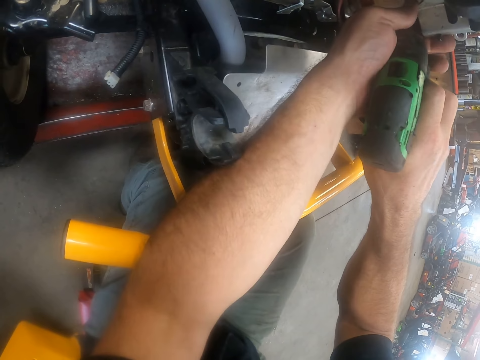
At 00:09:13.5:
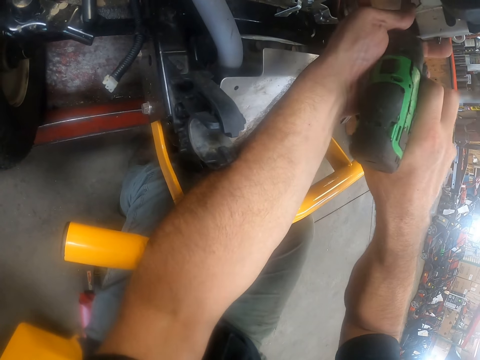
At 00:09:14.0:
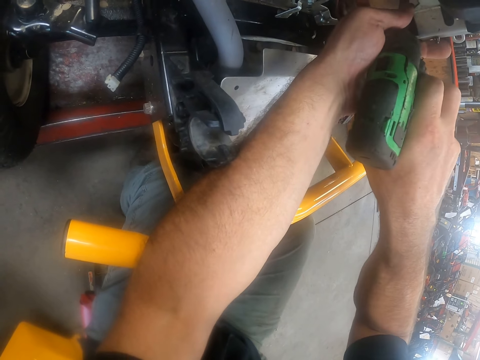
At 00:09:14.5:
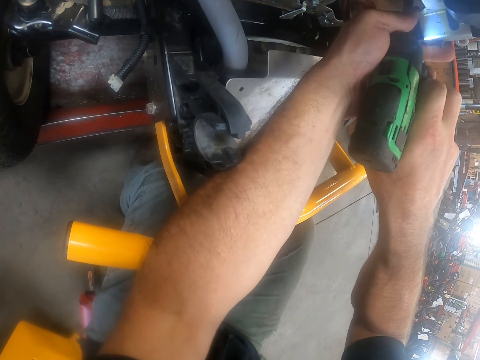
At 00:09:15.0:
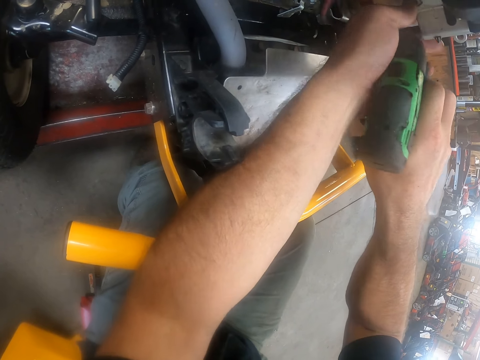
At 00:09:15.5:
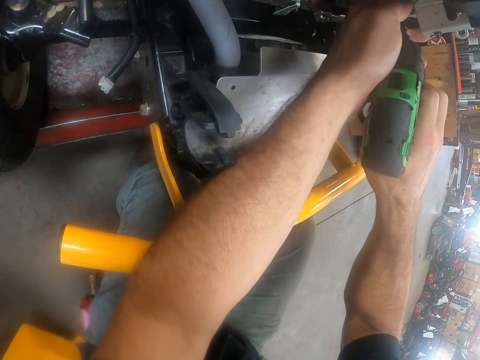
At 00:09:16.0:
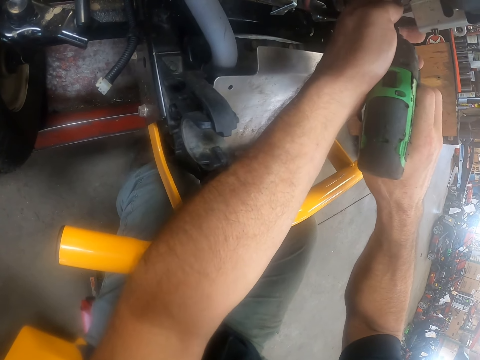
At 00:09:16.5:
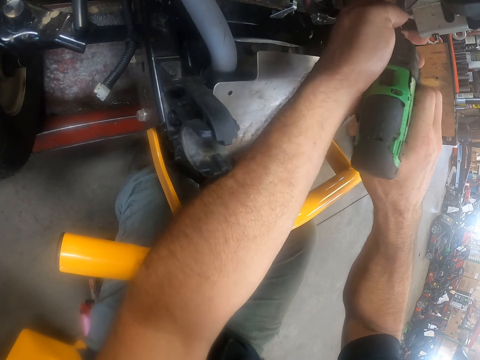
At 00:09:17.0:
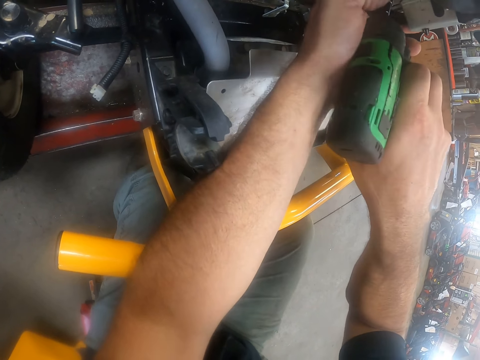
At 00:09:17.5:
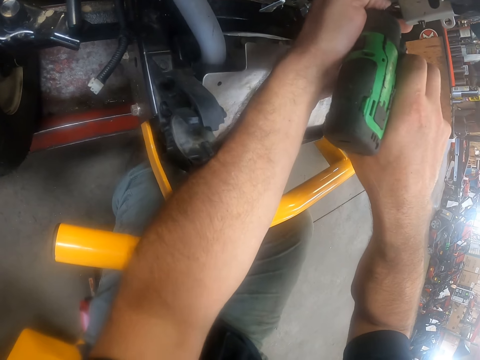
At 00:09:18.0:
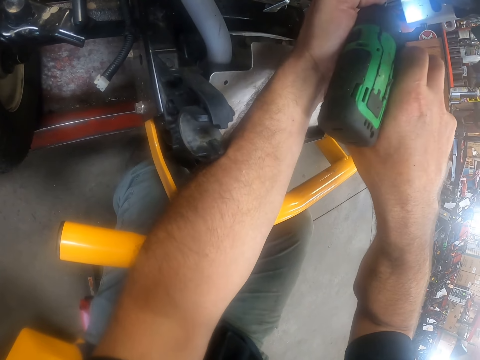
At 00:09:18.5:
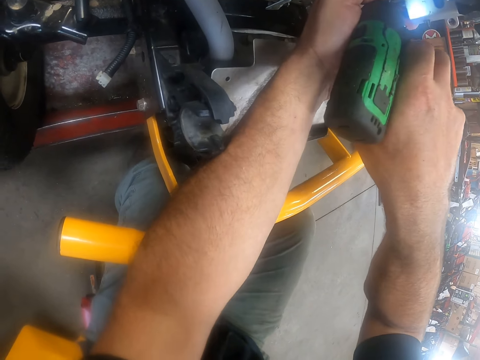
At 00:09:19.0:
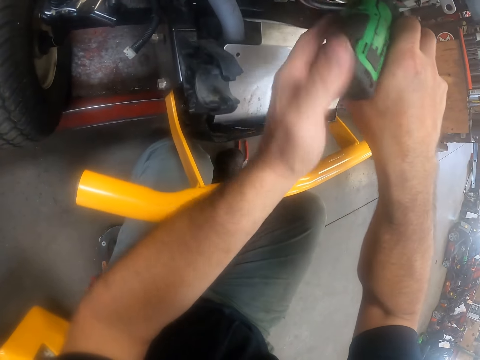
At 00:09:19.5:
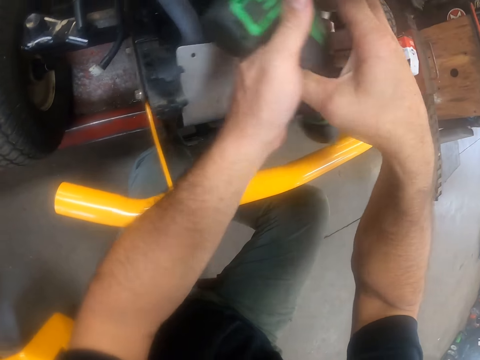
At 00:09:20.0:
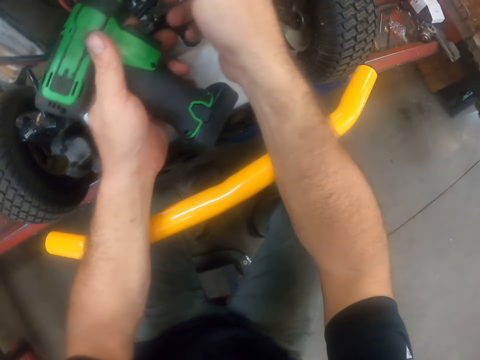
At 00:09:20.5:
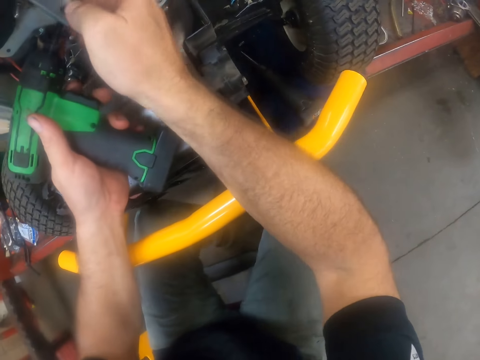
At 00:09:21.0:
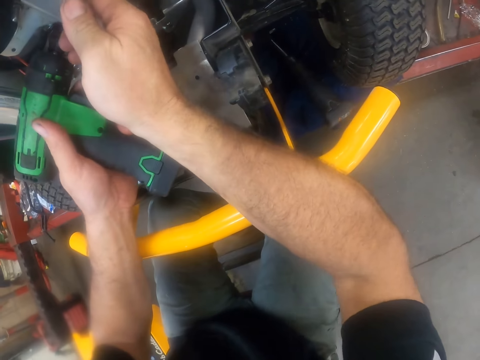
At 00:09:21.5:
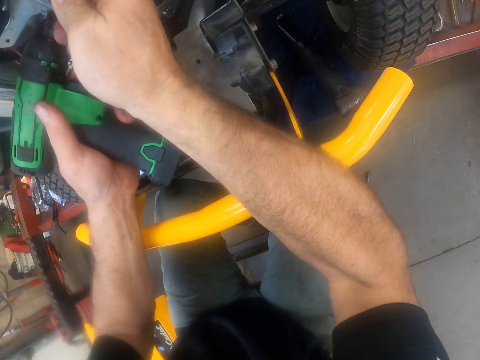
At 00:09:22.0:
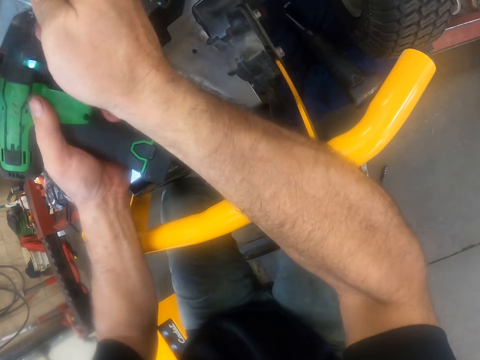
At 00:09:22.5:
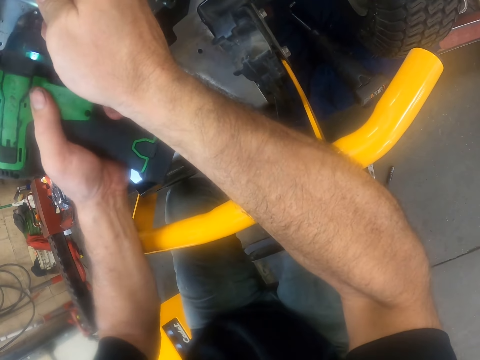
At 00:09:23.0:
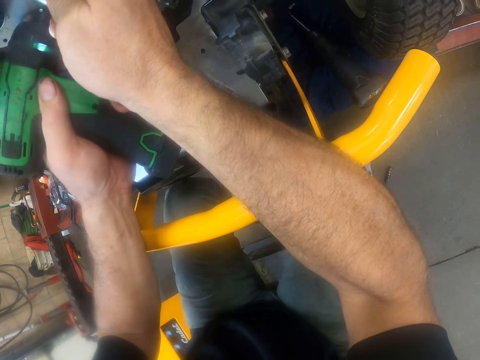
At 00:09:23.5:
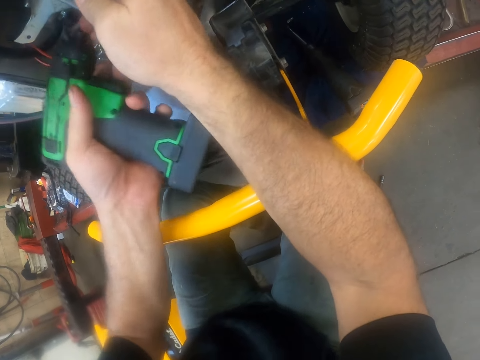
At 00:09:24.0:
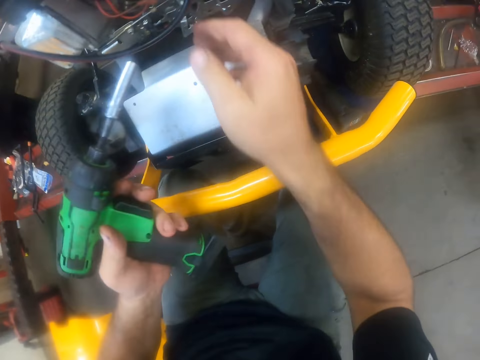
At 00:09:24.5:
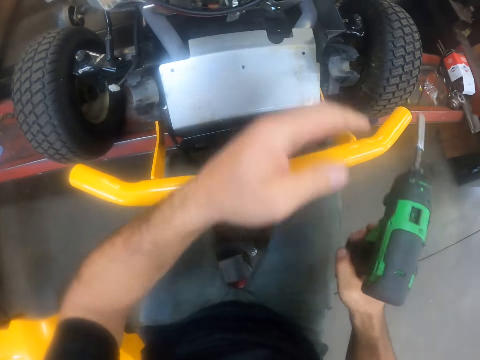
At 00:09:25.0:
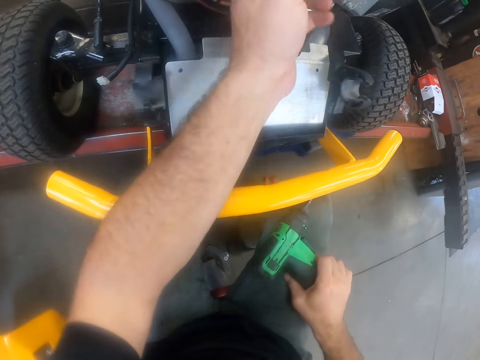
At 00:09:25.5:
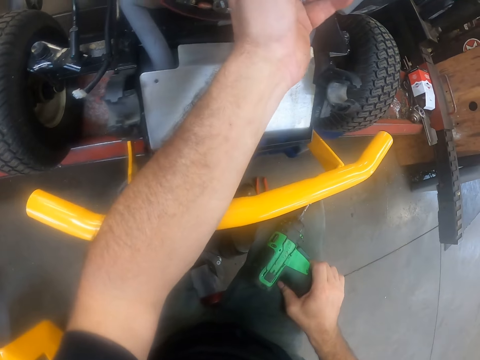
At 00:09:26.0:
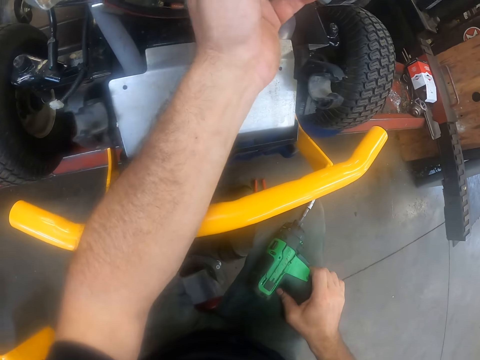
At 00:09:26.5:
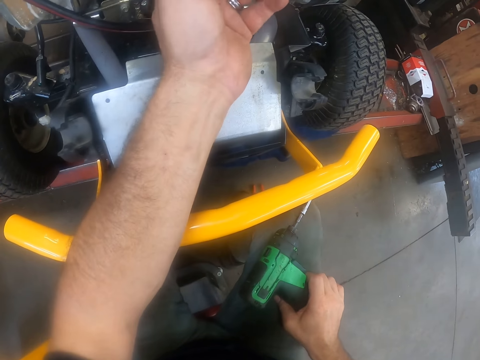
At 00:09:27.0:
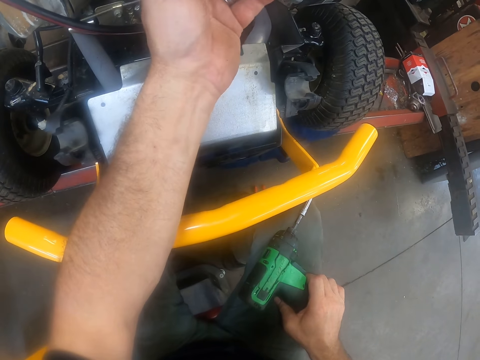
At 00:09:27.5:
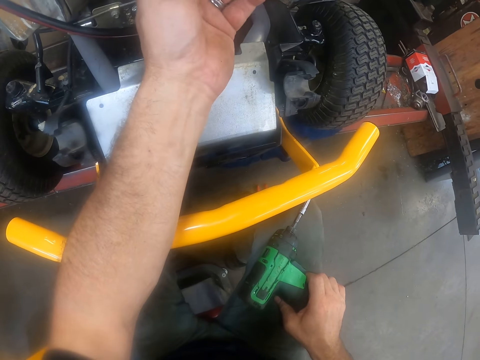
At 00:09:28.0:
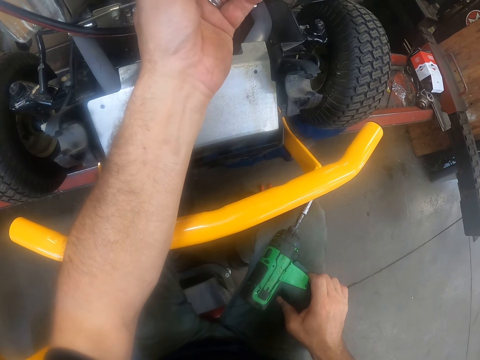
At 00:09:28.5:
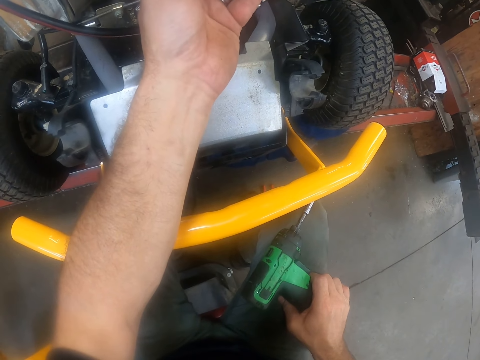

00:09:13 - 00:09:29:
The camera wearer holds the Cub Cadet machine. He adjusts the screw with his left hand.

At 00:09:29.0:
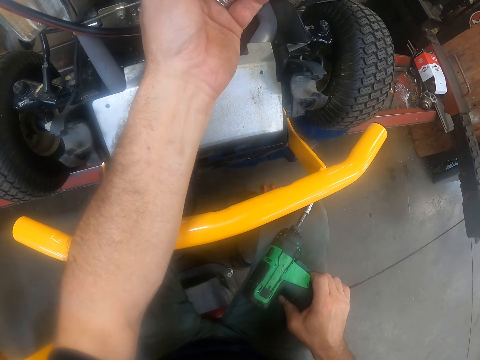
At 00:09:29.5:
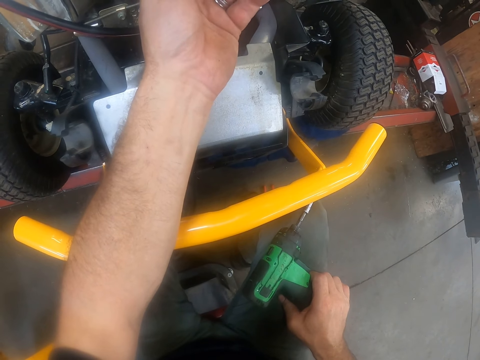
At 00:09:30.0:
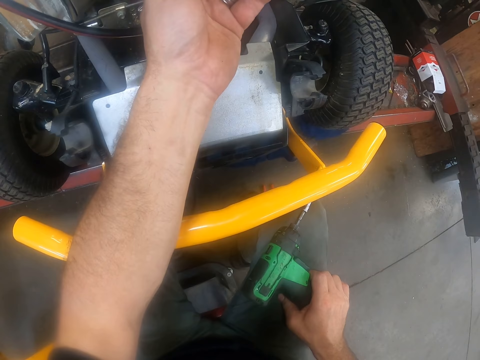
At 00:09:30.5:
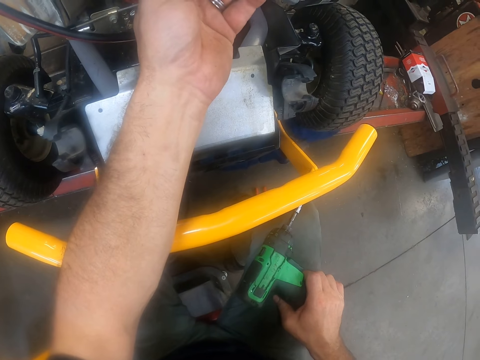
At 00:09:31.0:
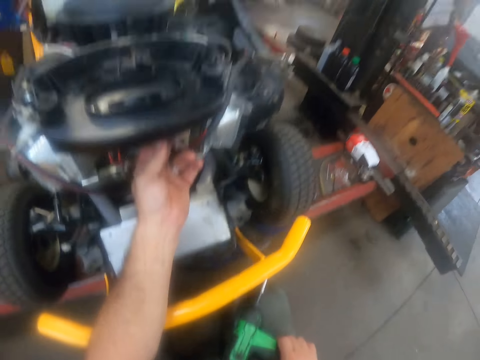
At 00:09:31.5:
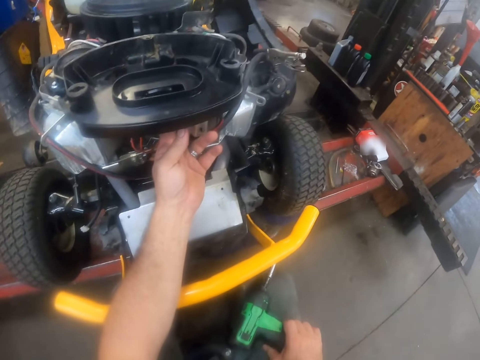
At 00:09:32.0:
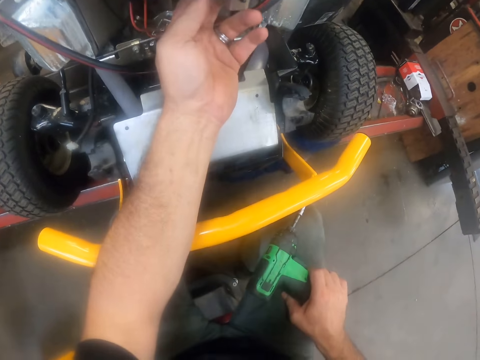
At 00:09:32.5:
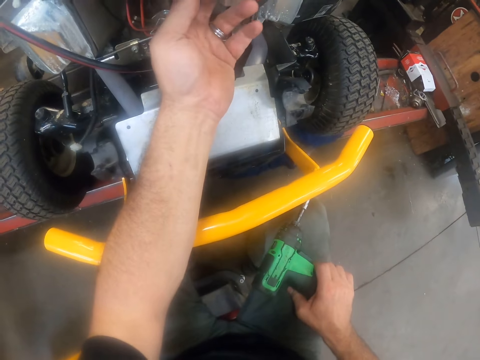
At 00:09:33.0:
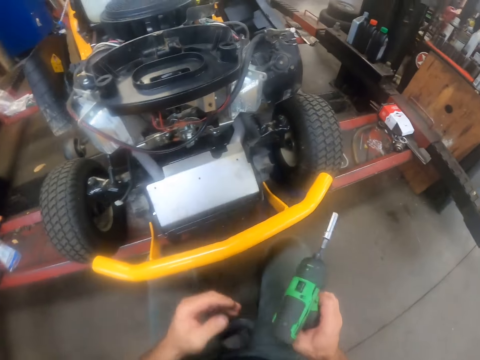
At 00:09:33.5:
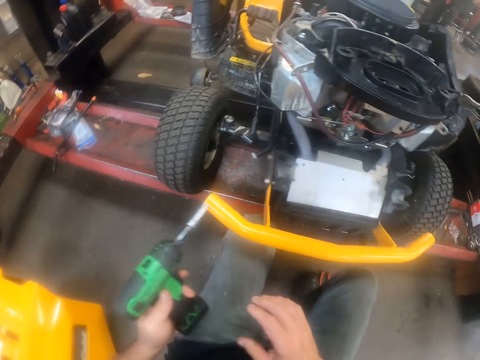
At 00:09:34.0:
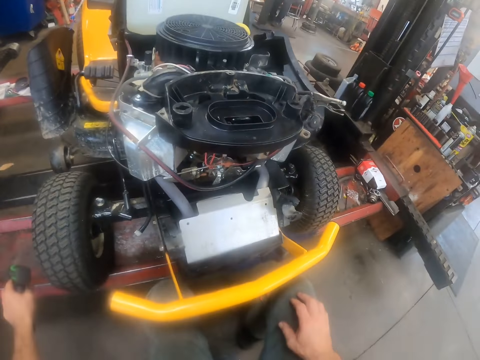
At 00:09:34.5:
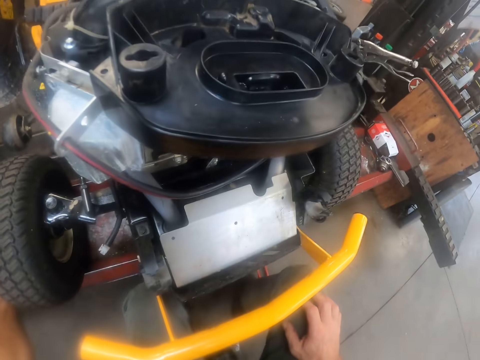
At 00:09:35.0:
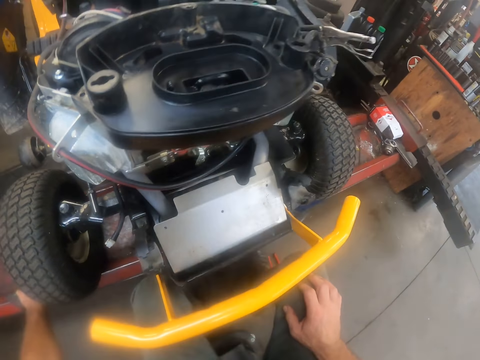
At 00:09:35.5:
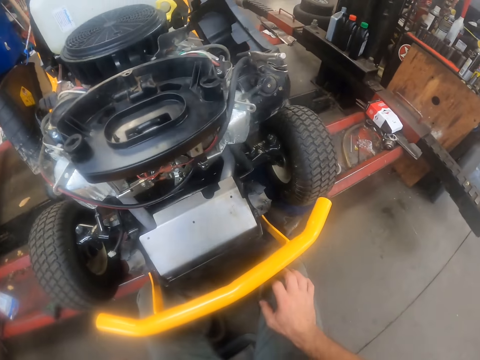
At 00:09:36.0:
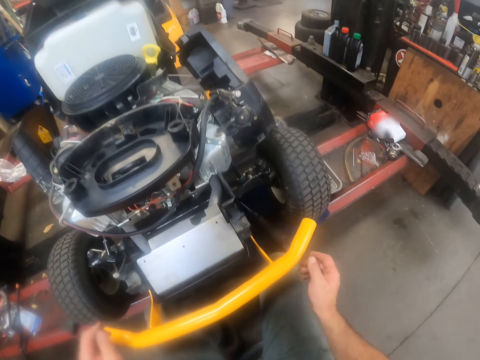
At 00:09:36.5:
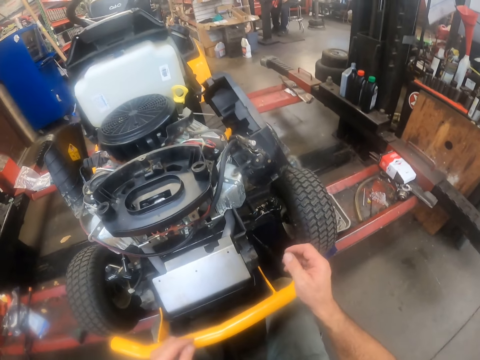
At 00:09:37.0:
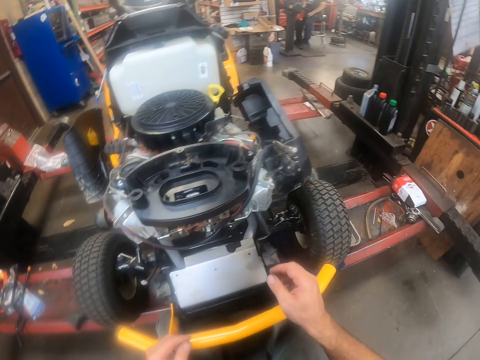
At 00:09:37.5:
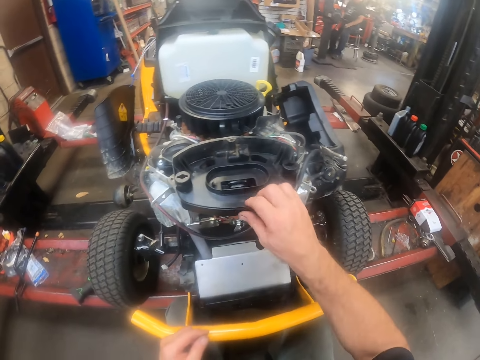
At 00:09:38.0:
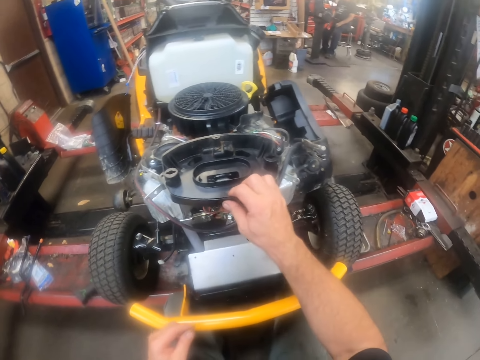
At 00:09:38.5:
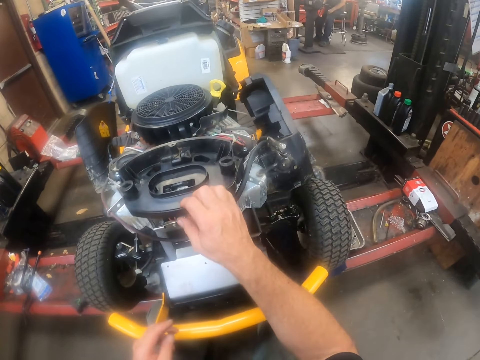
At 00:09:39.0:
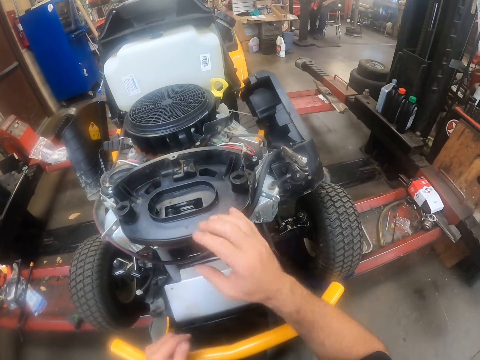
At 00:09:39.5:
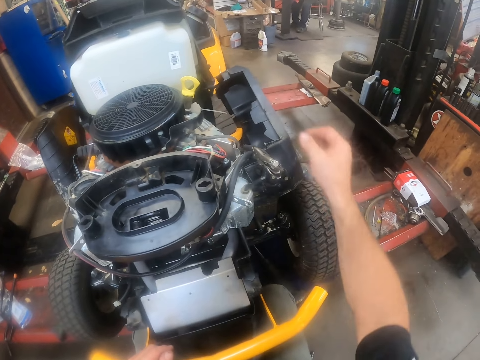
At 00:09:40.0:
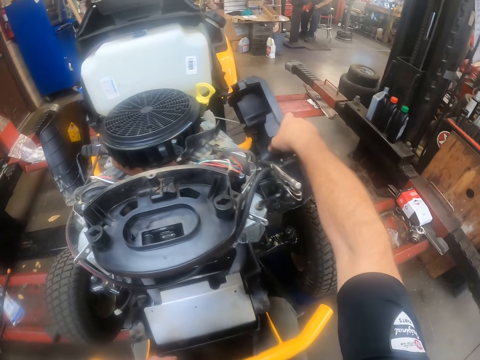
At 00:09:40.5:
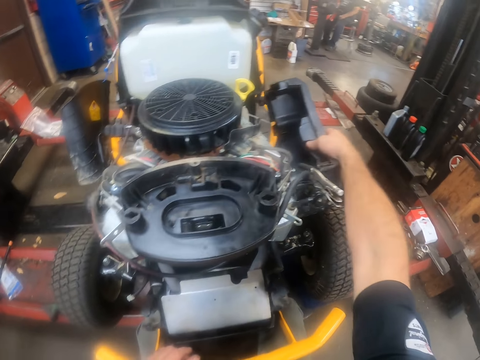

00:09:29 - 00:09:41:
The camera wearer drops the hand drill on the stacker. They hold the Cub Cadet machine.
